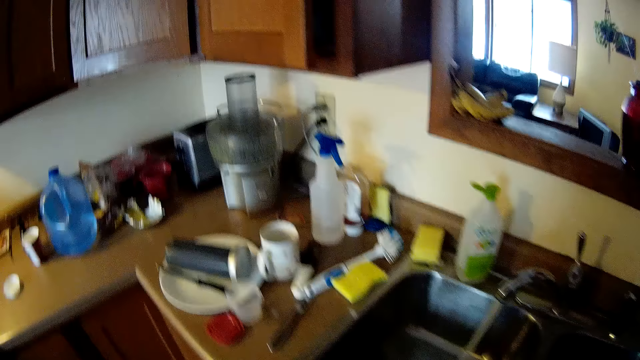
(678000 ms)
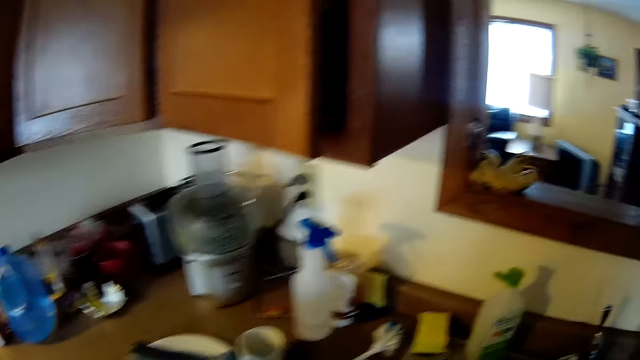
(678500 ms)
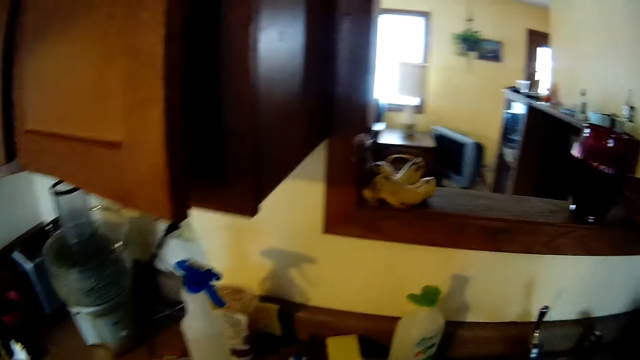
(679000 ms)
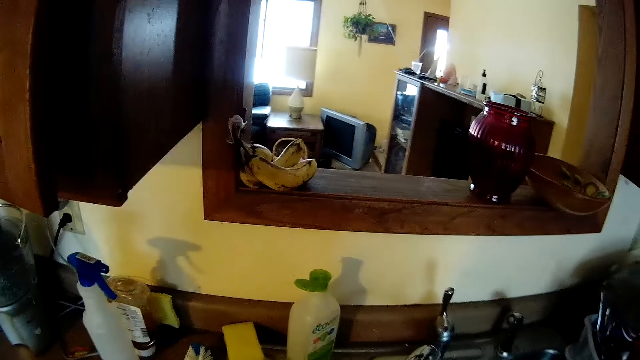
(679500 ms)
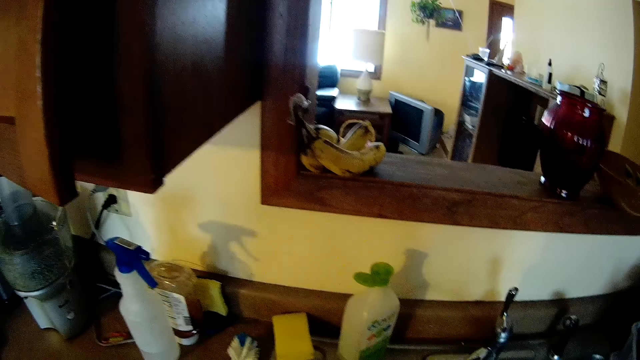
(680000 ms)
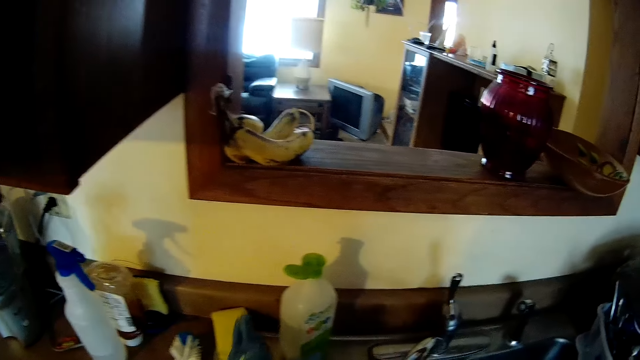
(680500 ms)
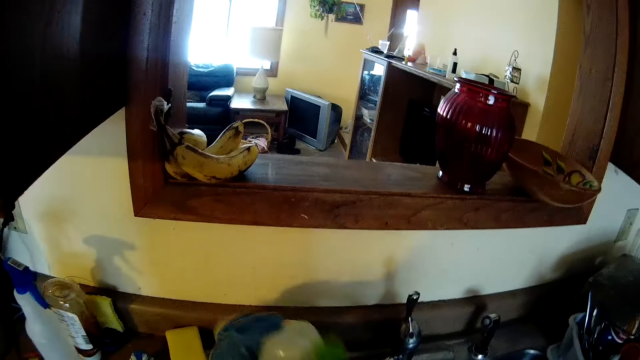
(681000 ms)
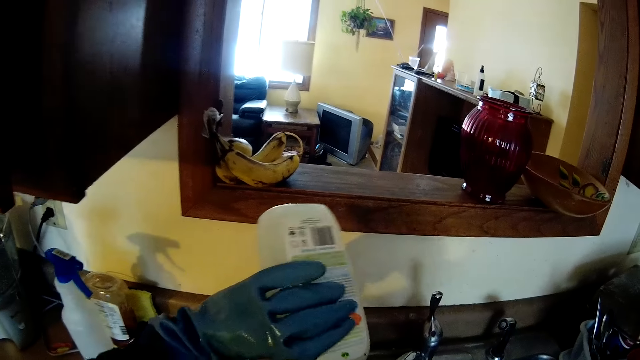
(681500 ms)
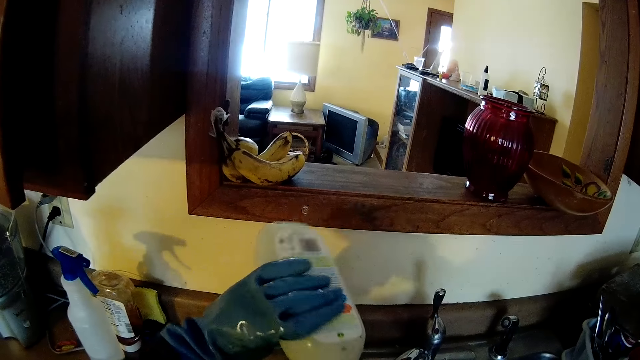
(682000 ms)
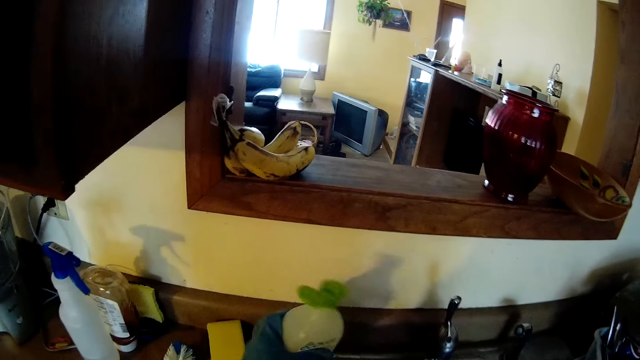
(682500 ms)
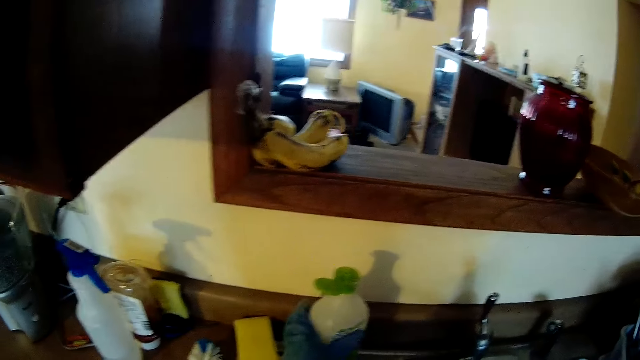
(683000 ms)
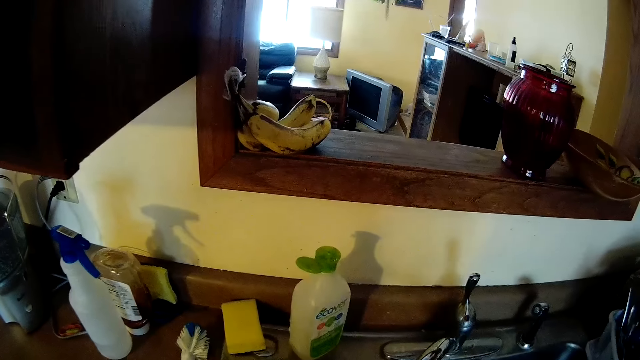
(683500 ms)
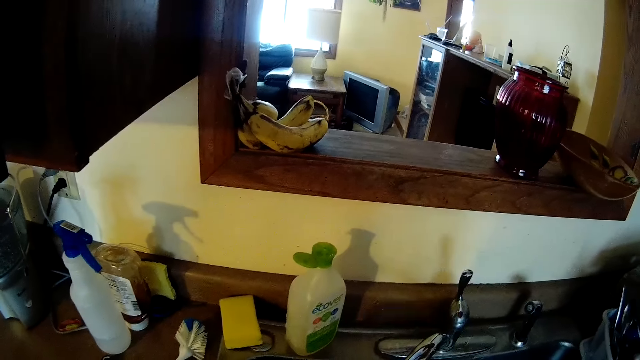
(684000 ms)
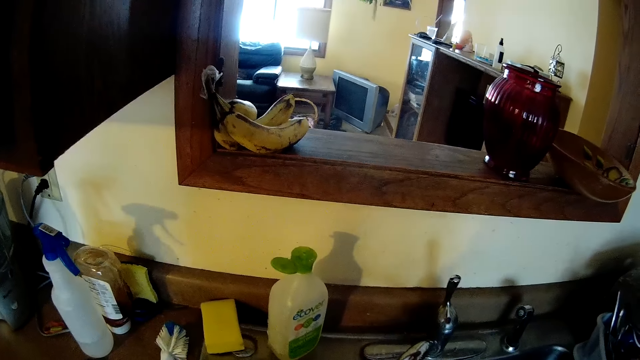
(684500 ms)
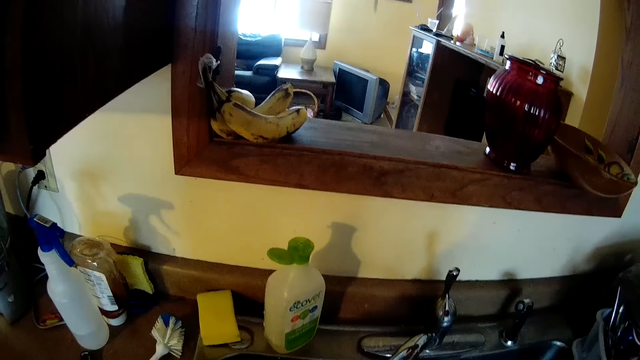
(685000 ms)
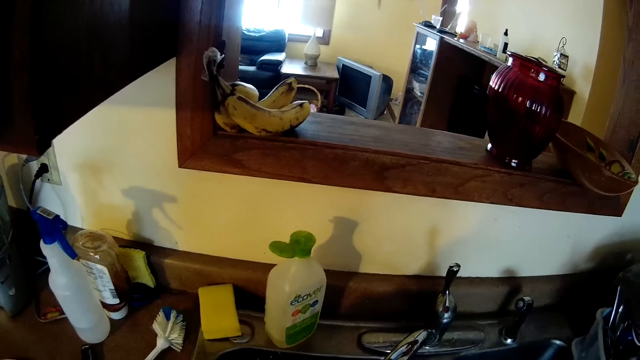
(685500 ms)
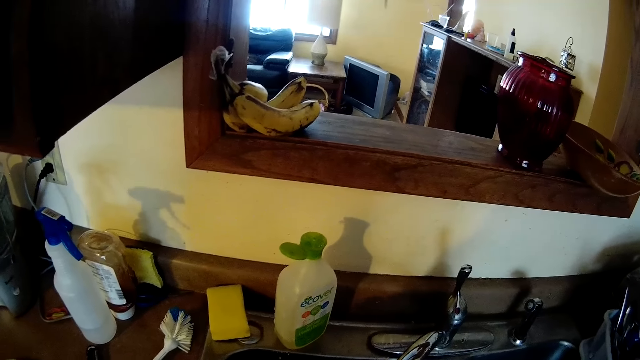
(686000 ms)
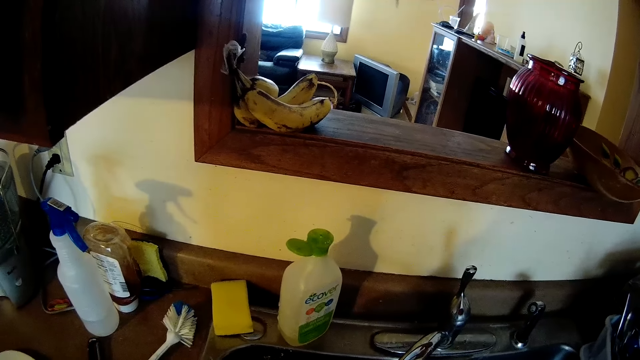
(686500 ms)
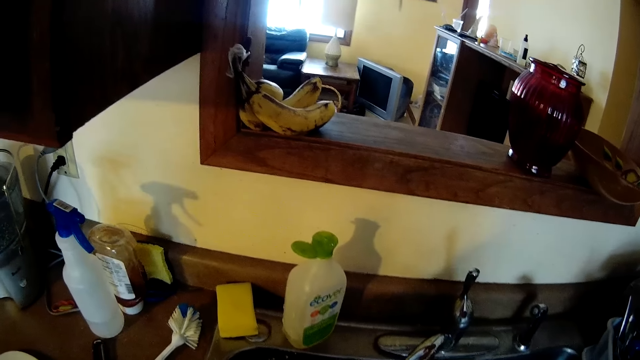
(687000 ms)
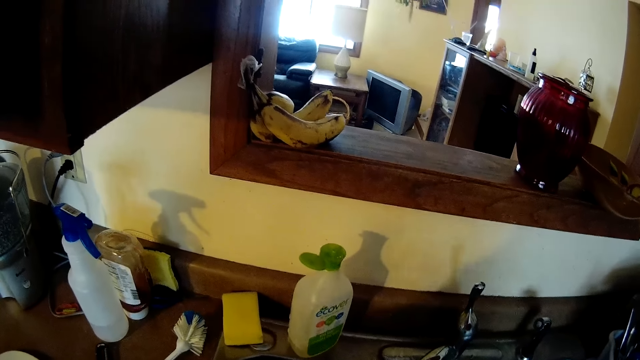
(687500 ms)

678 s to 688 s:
The camera wearer picks a third mug from the counter with her left hand. She picks the container of soap or detergent from the sink with her left hand. She pours the detergent on the sponge. She drops the container of soap on the sink.

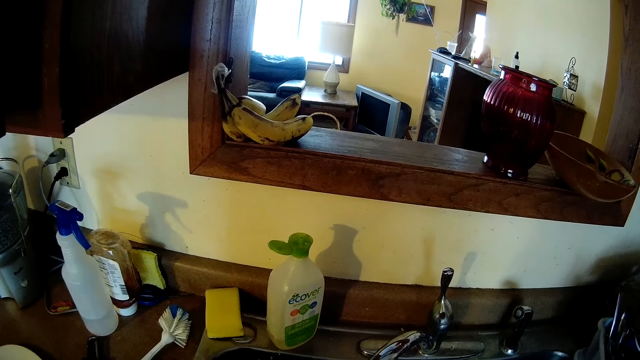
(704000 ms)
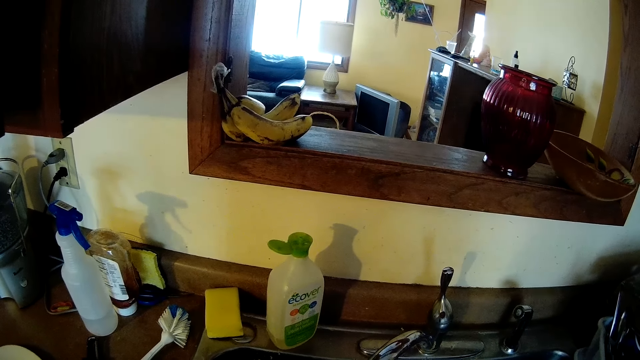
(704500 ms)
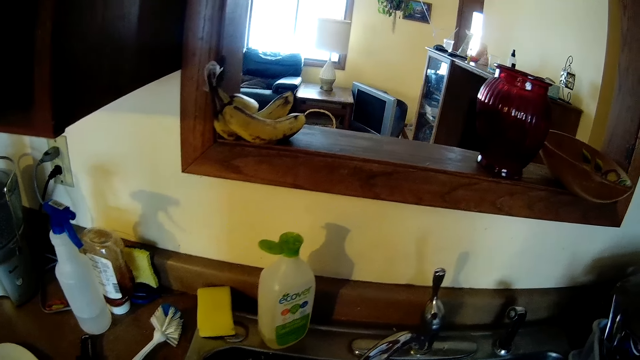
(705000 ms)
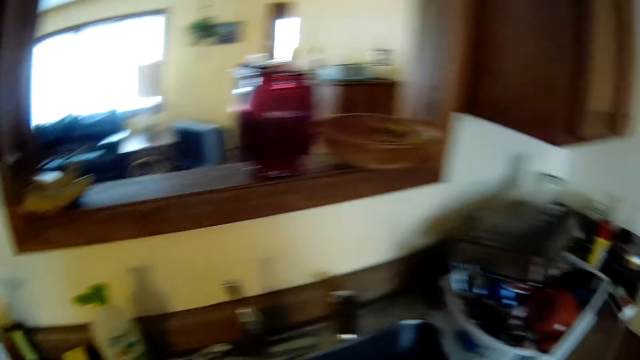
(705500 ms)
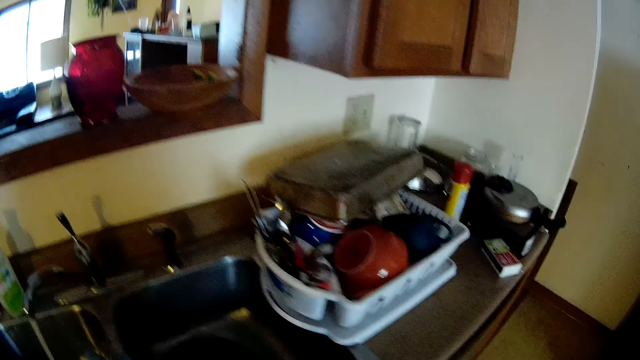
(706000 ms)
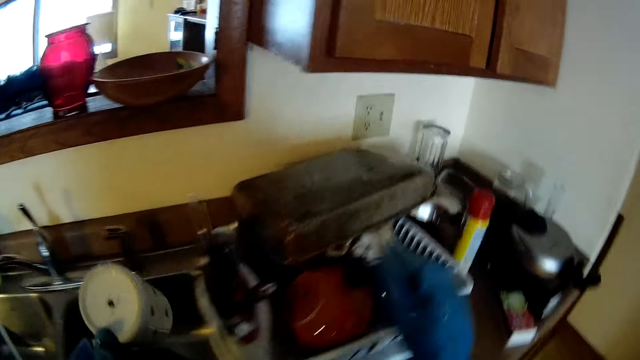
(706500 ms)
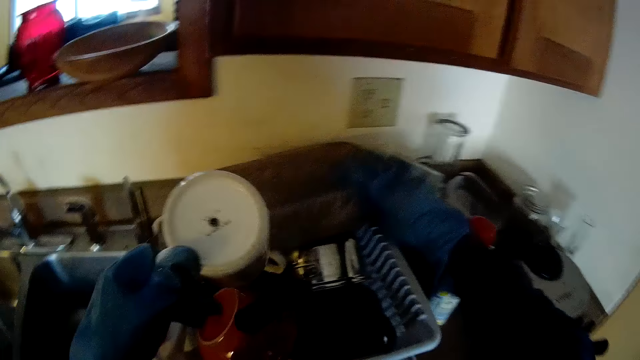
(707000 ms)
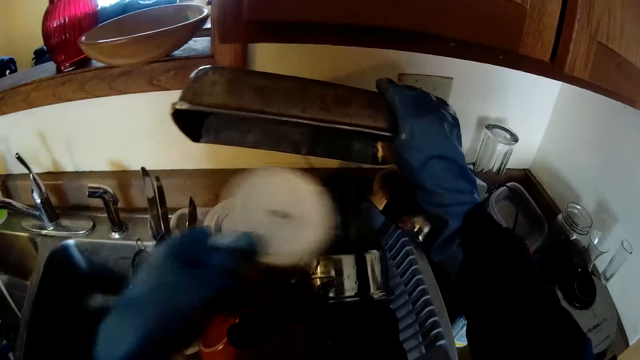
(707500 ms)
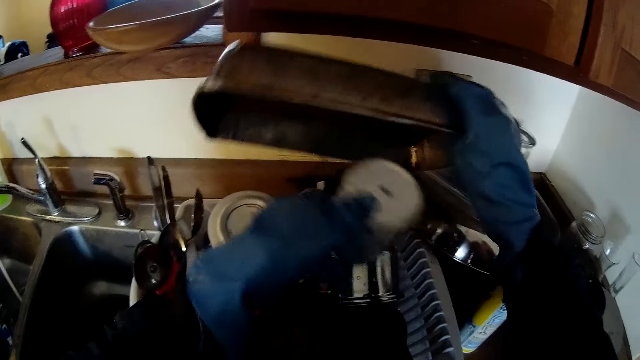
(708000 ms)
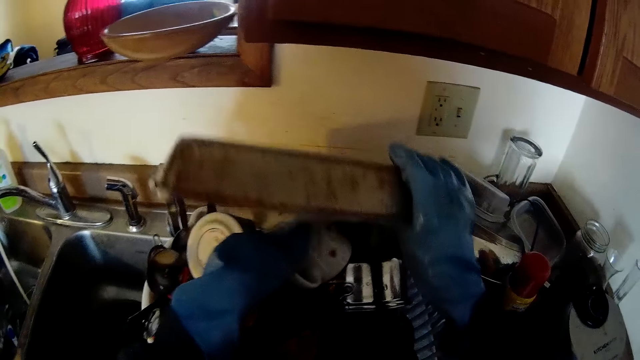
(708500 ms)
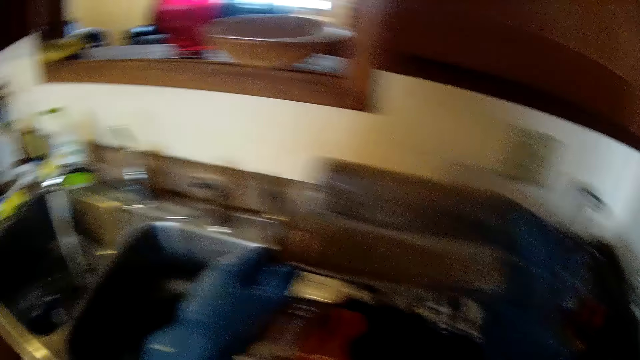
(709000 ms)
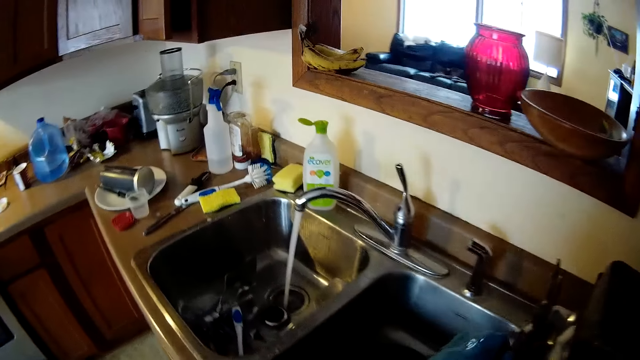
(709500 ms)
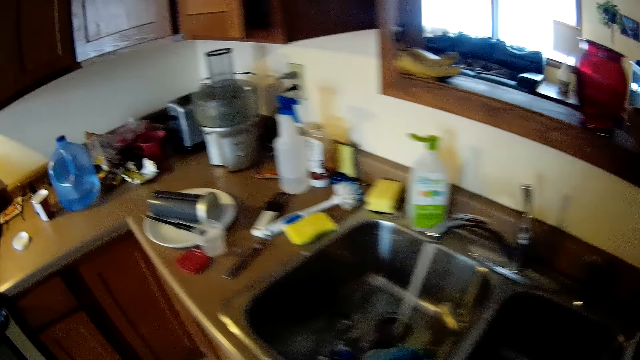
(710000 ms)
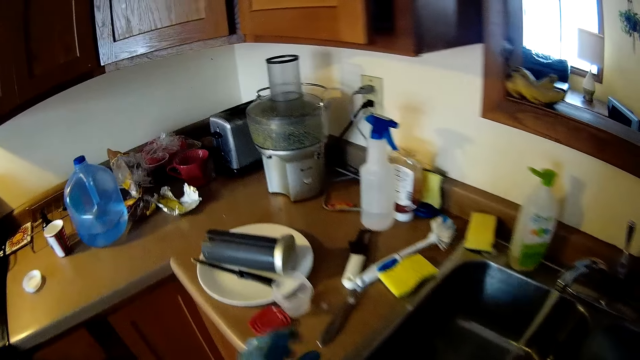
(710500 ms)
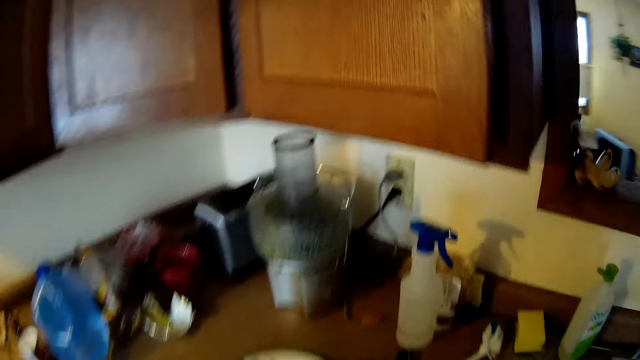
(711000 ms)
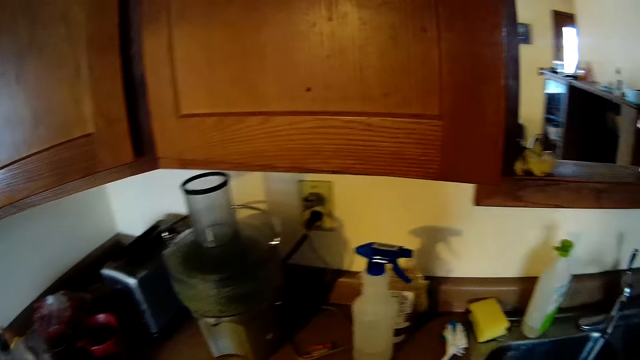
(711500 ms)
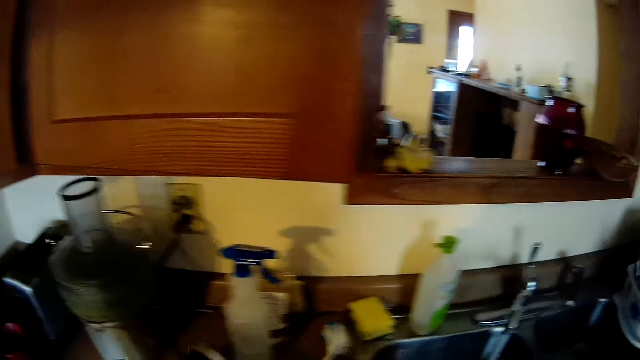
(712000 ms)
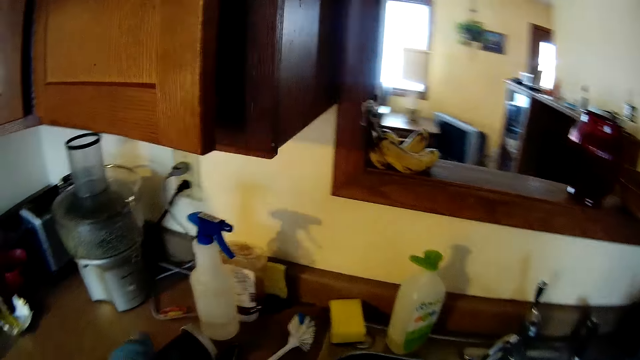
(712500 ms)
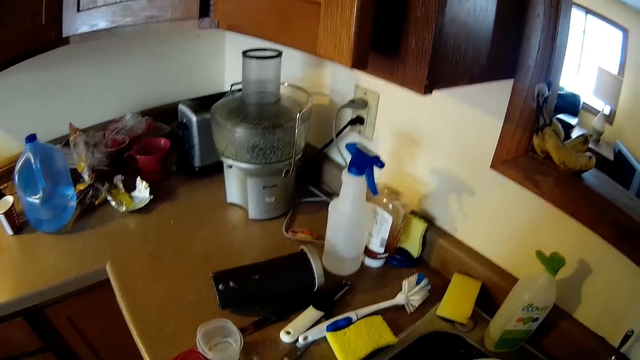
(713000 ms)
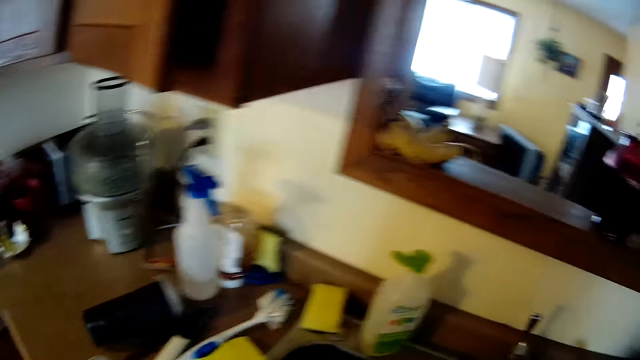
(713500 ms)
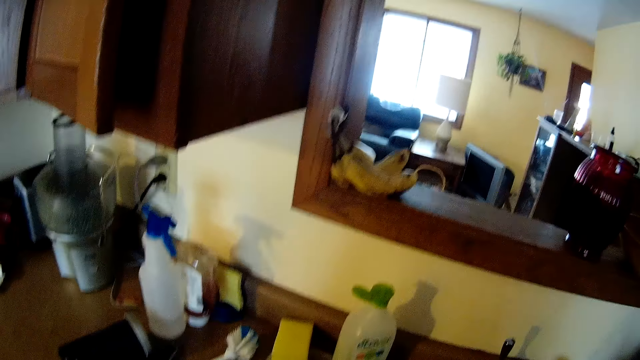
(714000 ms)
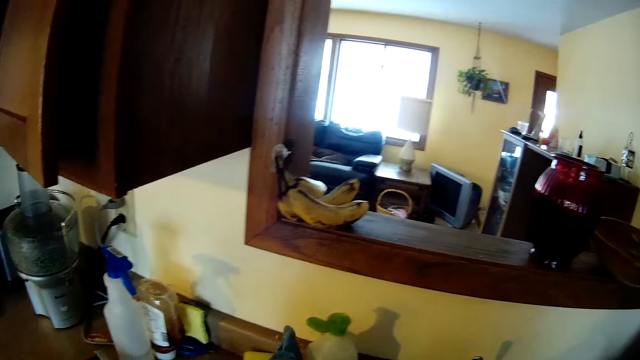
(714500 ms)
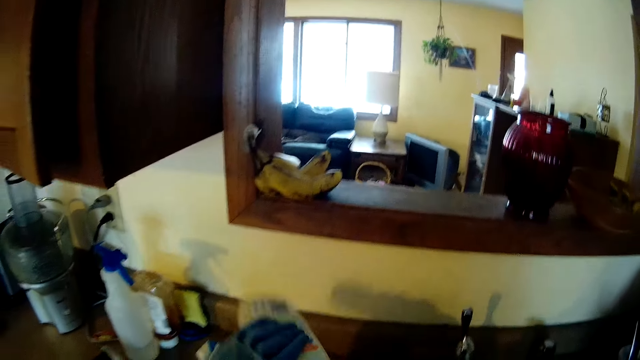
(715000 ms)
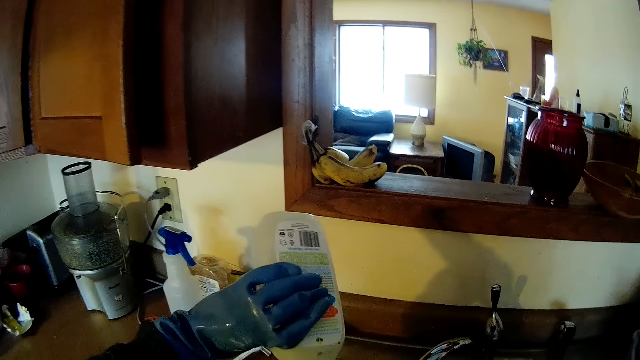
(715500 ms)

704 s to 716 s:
The camera wearer walks around the kitchen. She raises the tray on the dish drainer with her right hand. She drops the third mug in the dish drainer with her left hand. She drops the tray on the dish drainer. She picks a plate. She moves a bottle on the counter with her left hand. She picks the container of soap or detergent from the sink with her left hand. She pours the detergent on the hand.
